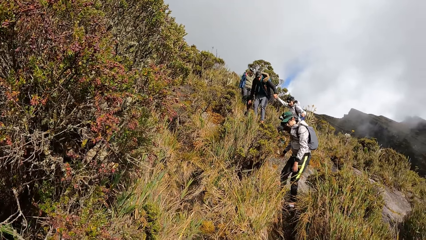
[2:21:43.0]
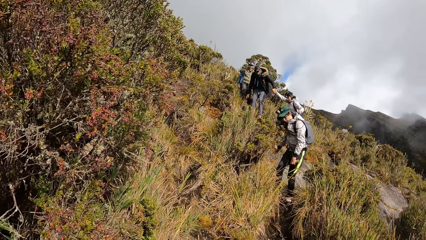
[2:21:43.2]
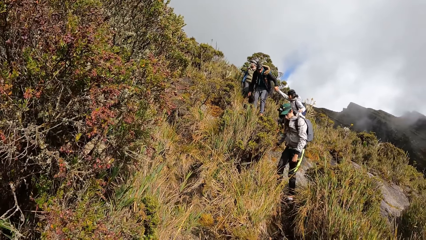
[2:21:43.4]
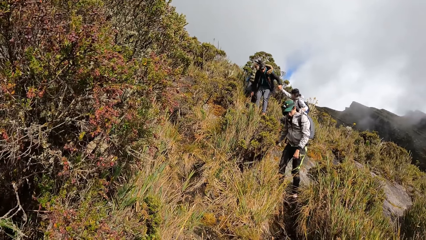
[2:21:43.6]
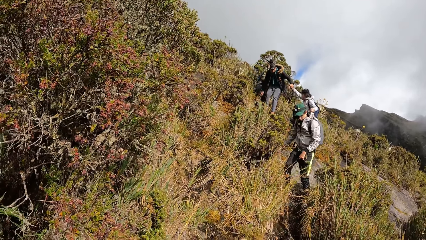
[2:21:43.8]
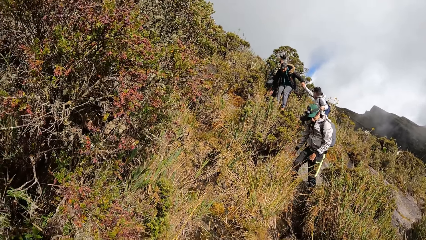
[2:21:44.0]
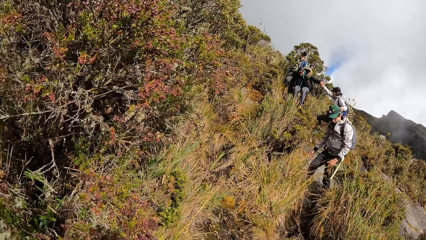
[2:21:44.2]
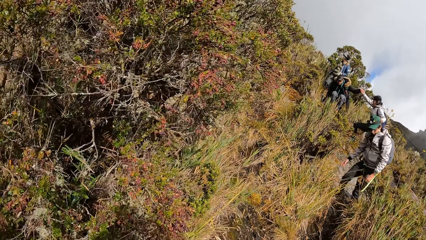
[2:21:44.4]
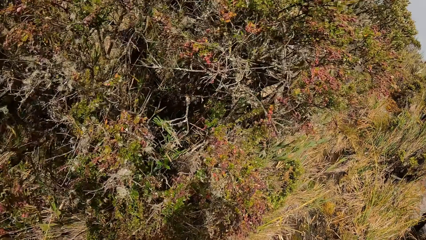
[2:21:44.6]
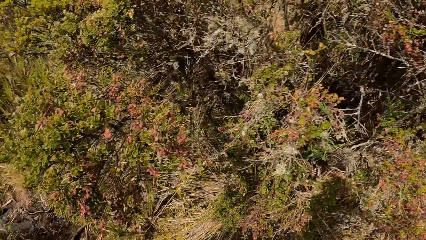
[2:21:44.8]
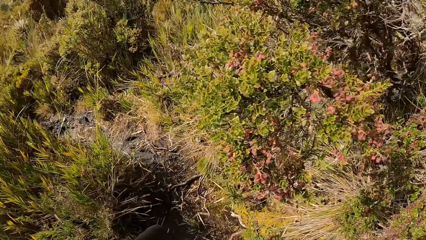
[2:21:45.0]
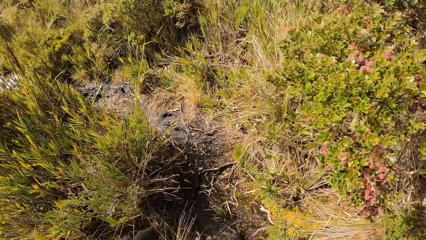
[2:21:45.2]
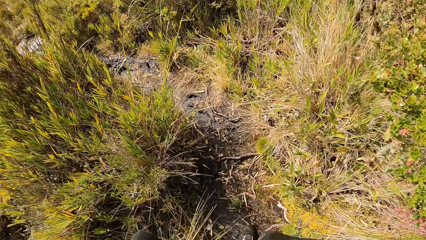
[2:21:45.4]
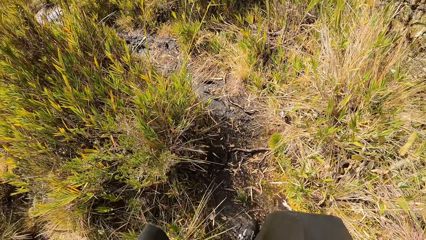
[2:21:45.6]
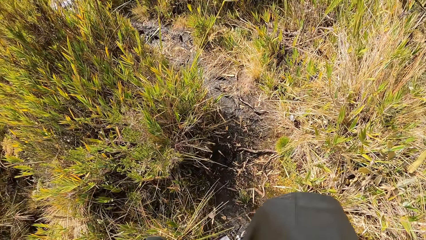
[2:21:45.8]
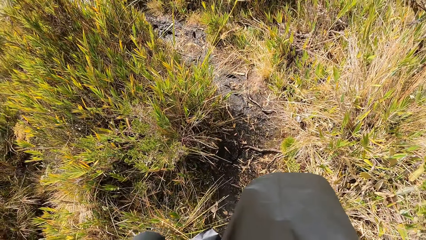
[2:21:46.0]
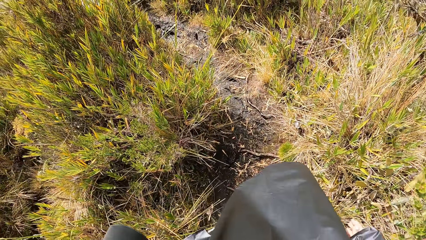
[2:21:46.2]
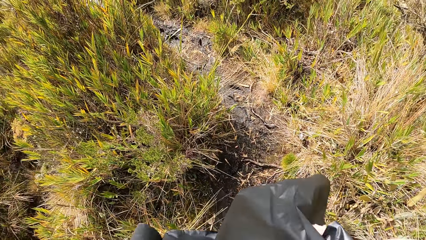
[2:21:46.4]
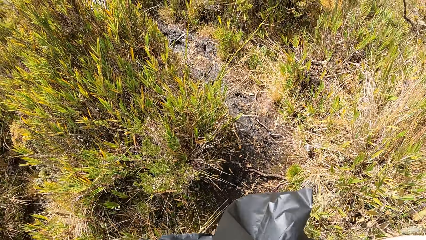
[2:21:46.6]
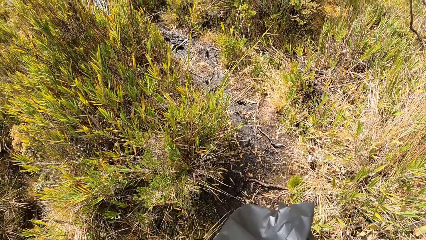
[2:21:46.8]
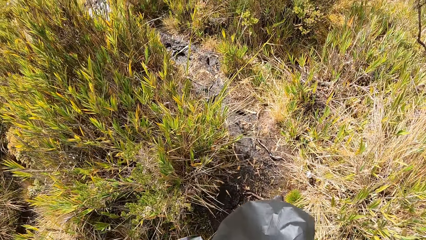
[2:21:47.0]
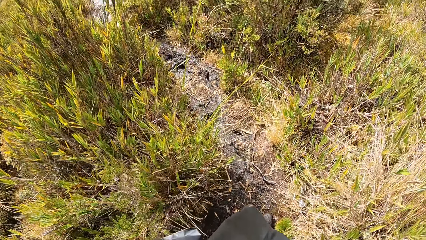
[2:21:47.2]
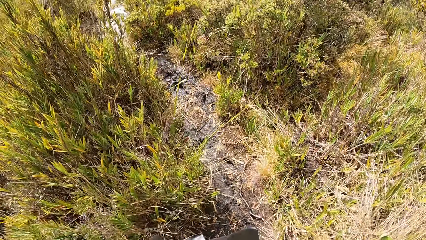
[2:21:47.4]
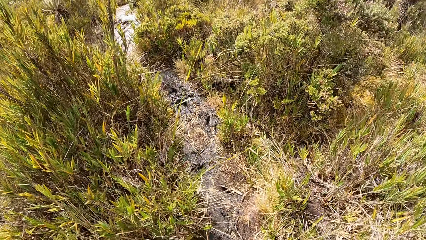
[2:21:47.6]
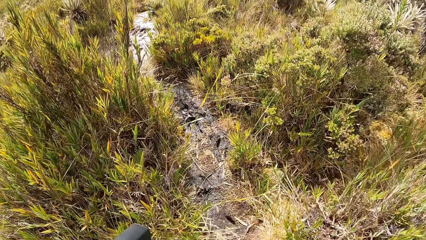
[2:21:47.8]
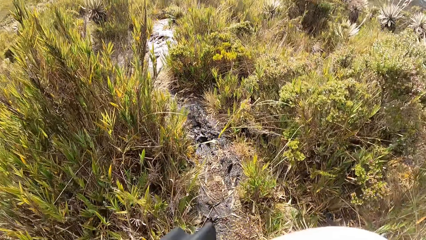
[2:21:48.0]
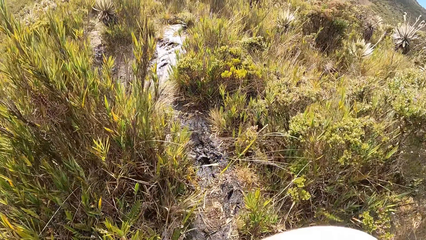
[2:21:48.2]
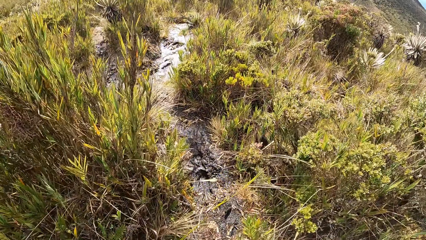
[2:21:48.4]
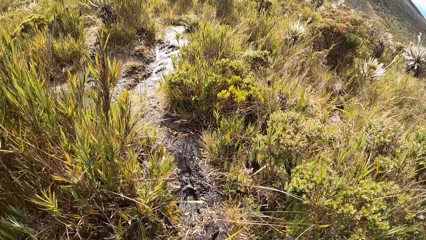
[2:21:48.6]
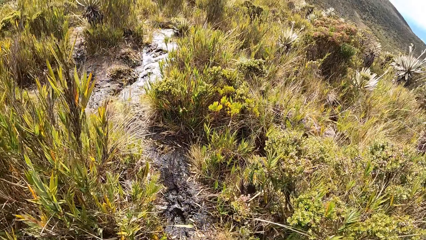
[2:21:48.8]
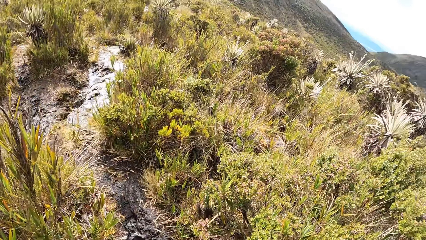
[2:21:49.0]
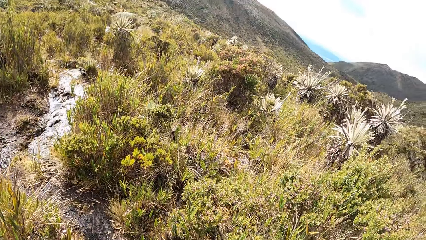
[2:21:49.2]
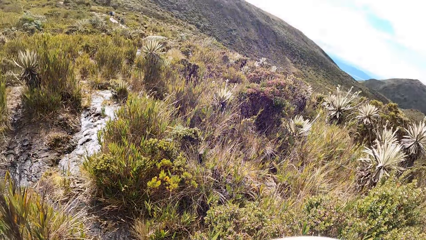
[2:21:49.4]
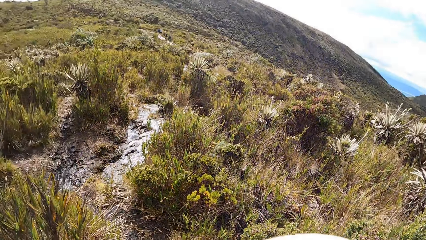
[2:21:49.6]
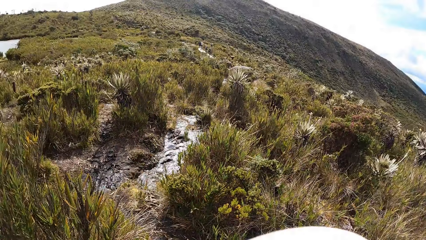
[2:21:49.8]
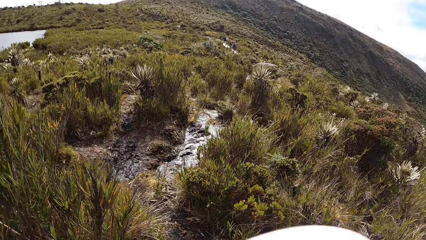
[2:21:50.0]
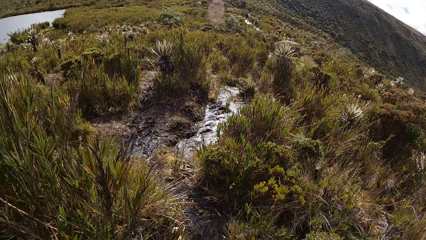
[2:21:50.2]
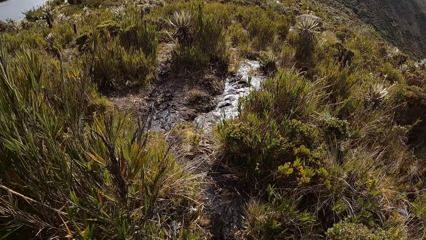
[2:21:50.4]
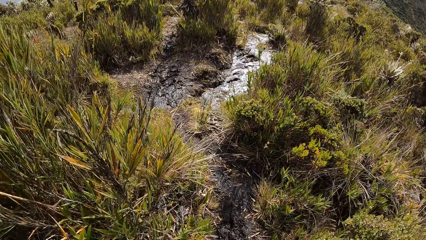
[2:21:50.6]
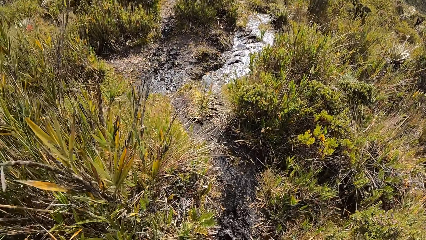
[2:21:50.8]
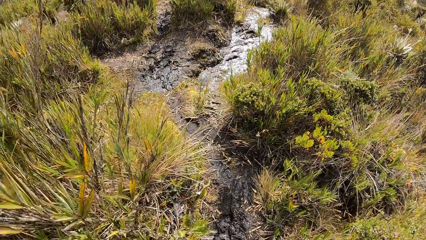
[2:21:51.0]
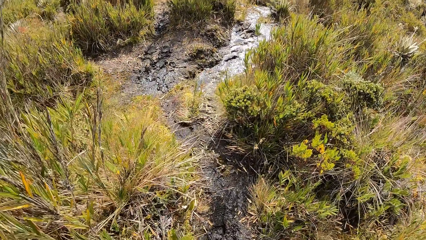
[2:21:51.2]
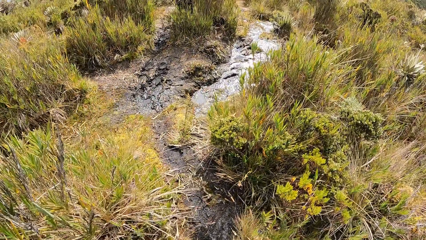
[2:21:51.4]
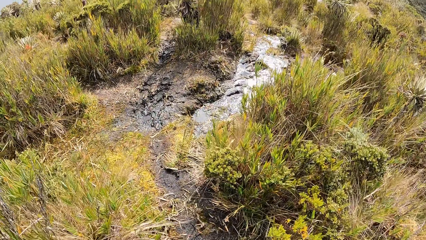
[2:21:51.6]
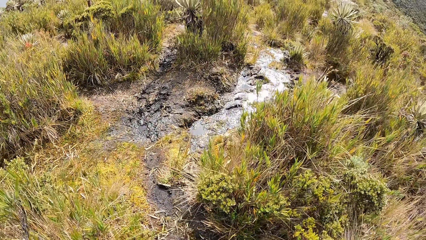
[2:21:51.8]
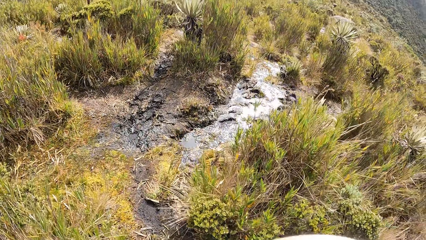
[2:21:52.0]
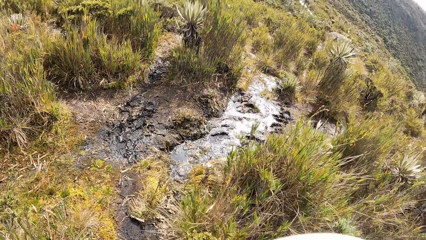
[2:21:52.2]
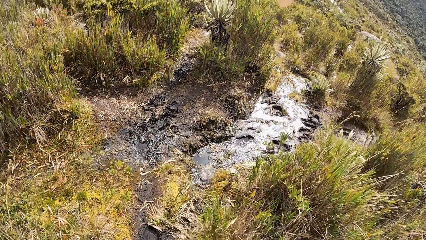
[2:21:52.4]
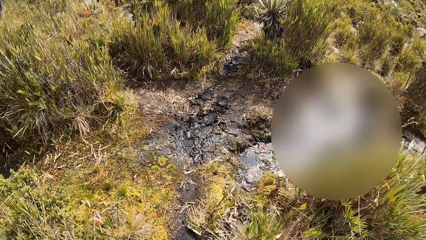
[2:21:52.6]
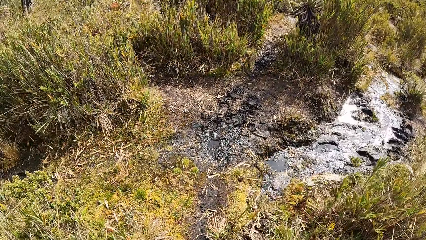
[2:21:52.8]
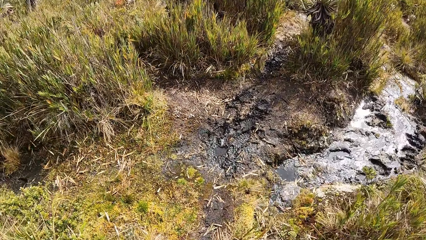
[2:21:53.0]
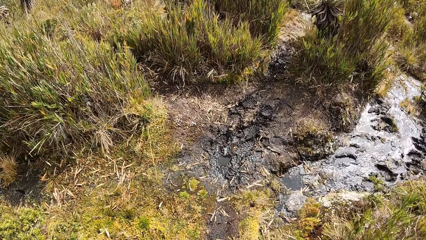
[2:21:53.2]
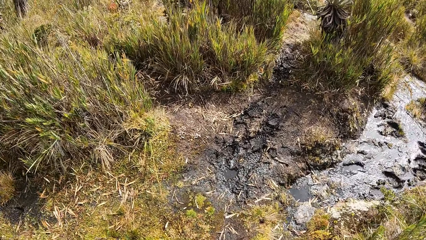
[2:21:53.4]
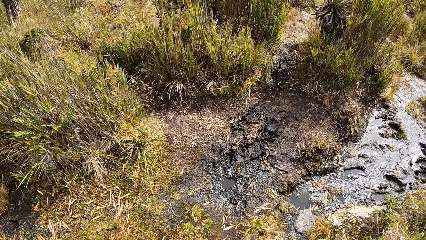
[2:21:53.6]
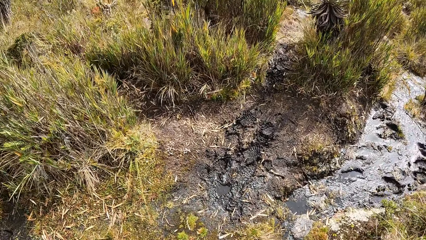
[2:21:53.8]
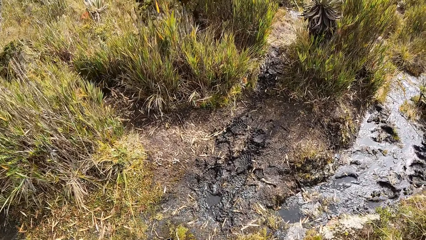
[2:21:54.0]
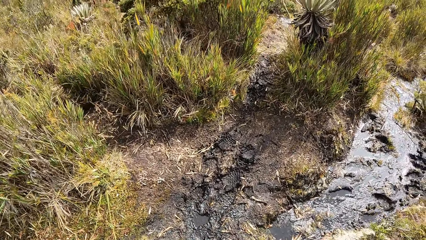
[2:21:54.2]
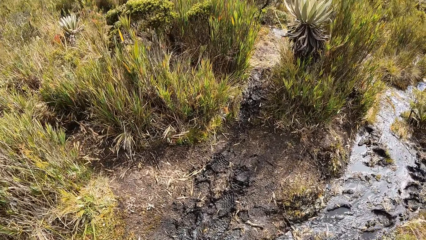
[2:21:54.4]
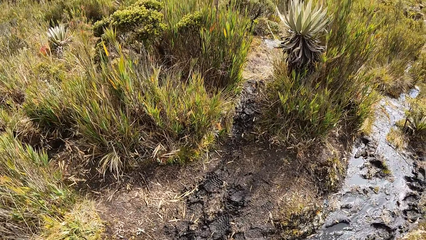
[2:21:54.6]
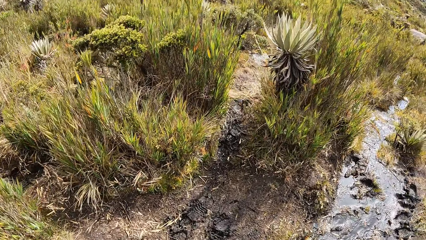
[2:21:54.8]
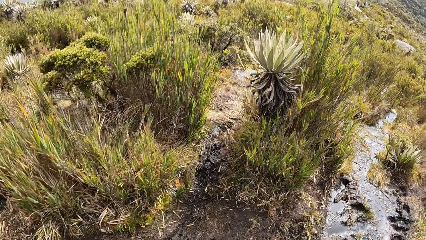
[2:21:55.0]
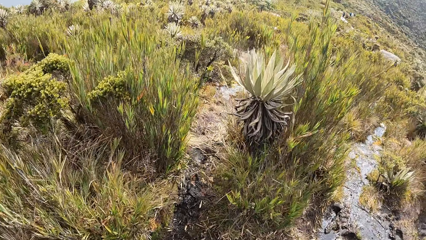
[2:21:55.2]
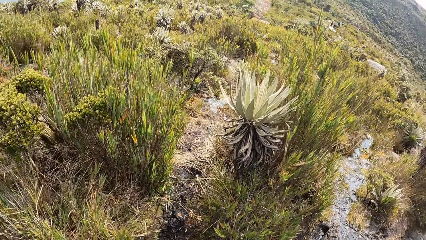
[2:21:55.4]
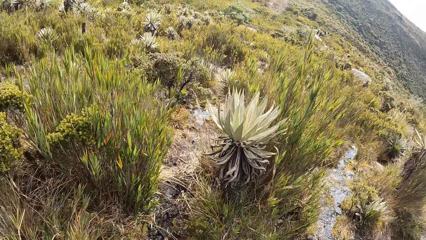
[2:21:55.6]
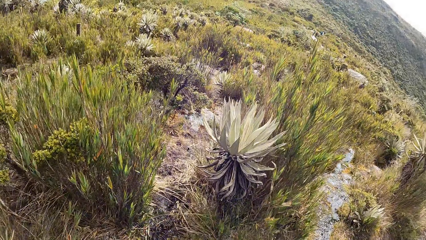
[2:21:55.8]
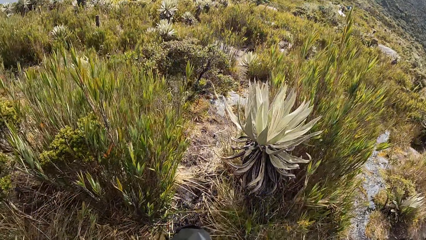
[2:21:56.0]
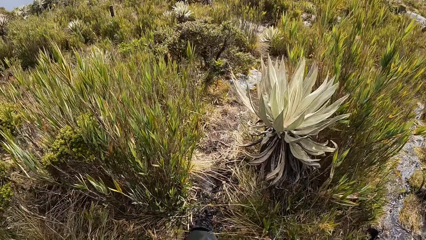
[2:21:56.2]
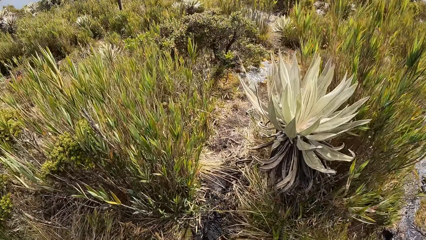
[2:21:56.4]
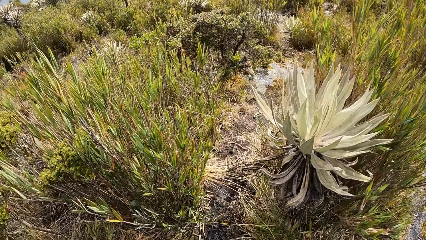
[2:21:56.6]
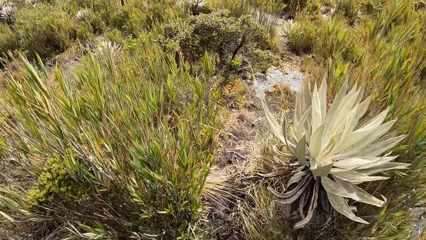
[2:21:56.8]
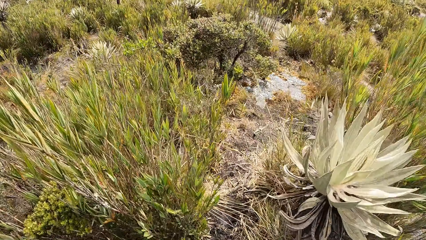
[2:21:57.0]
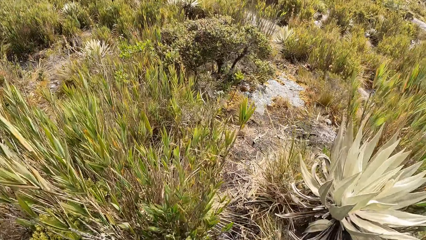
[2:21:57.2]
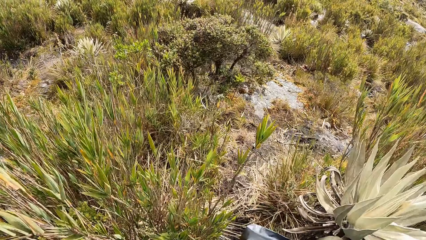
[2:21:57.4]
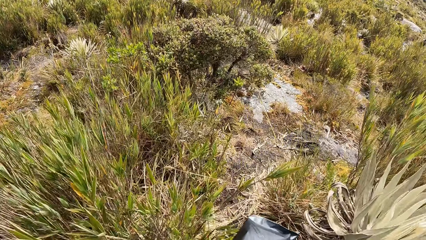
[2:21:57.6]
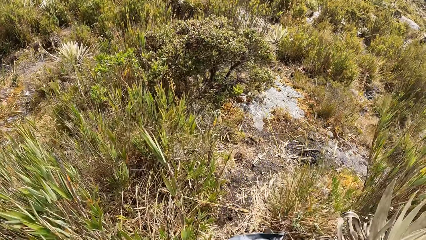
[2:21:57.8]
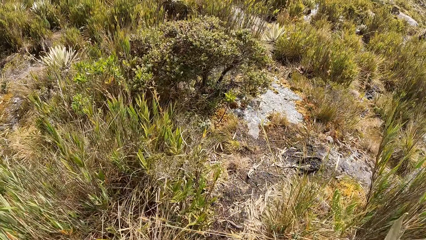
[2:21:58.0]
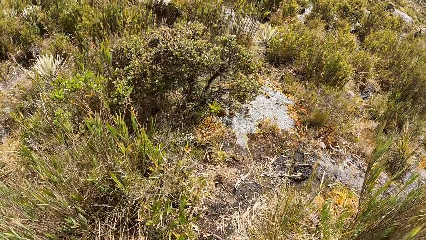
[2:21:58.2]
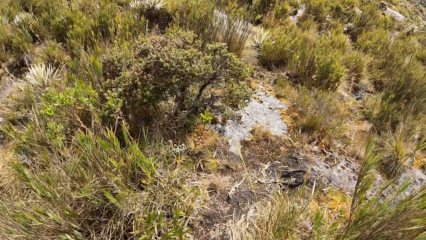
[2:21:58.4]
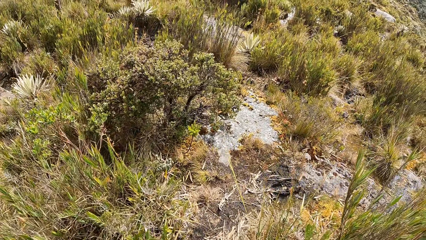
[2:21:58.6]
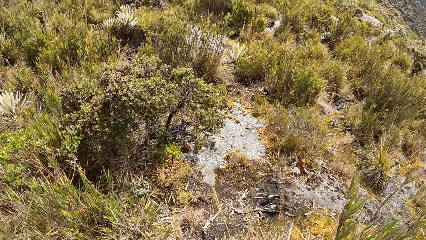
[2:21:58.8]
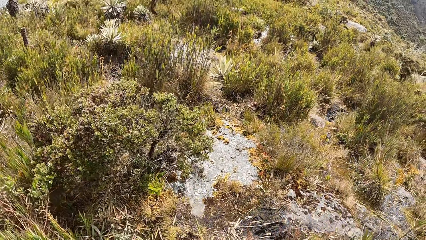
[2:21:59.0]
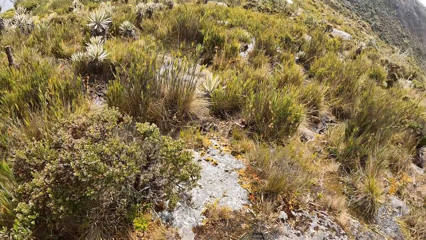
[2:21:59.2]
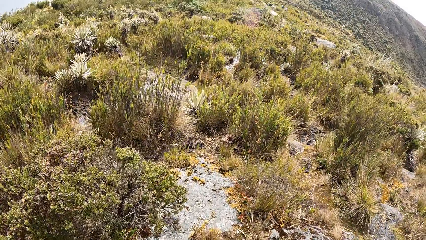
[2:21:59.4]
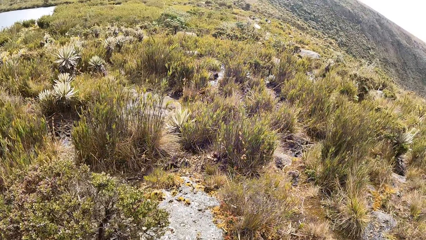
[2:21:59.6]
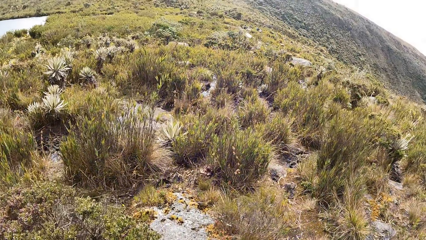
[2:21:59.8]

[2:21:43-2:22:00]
The camera wearer is looking at a person, another person and a third person. He touches a plant with his right hand.
